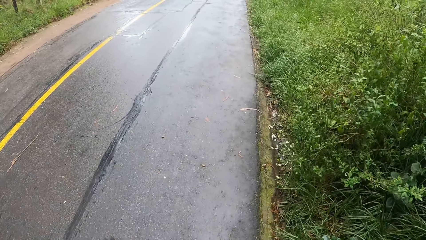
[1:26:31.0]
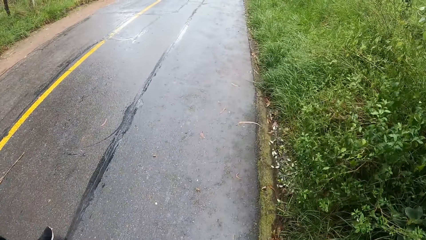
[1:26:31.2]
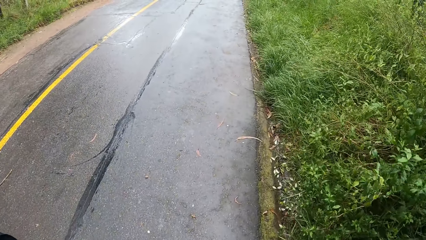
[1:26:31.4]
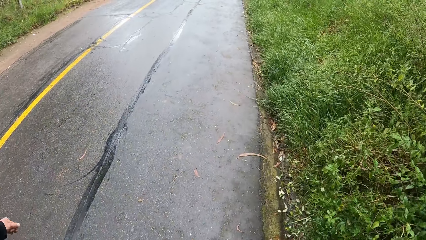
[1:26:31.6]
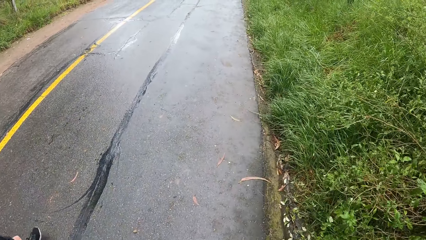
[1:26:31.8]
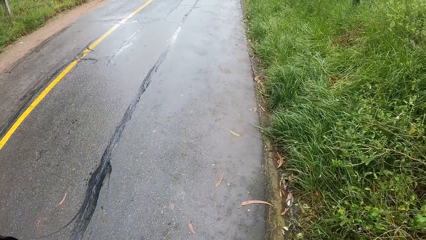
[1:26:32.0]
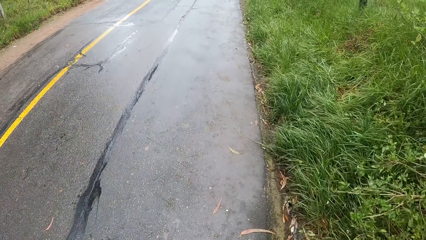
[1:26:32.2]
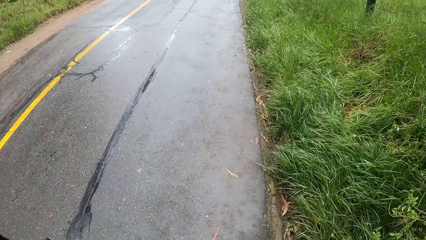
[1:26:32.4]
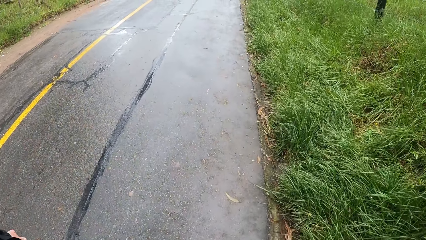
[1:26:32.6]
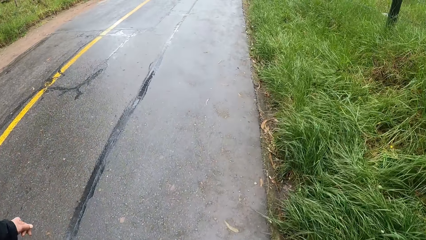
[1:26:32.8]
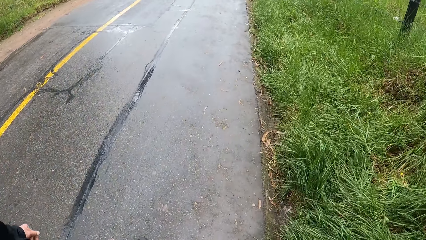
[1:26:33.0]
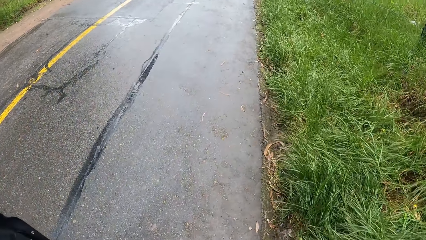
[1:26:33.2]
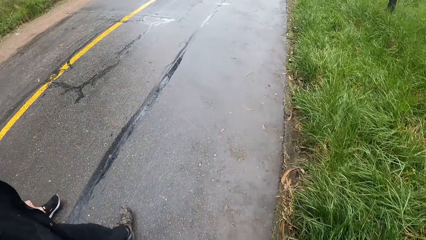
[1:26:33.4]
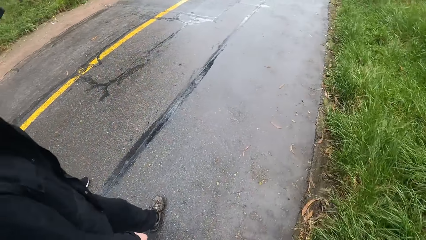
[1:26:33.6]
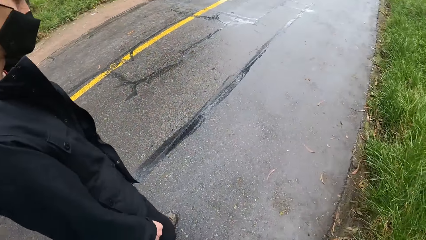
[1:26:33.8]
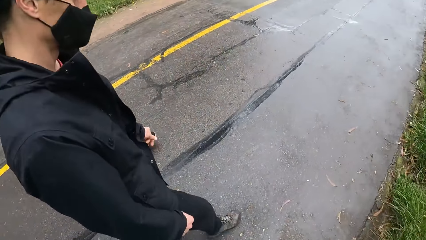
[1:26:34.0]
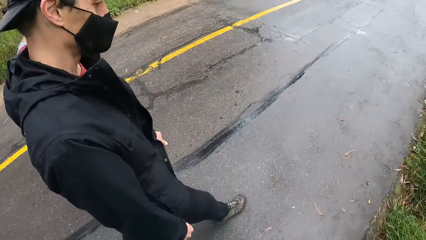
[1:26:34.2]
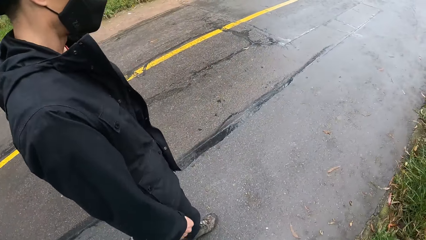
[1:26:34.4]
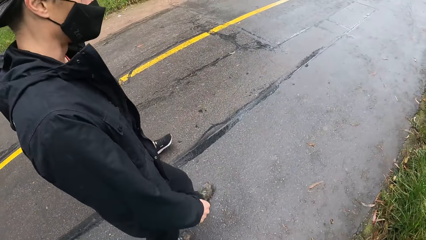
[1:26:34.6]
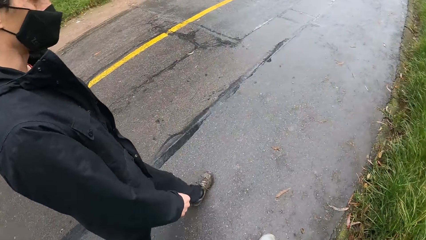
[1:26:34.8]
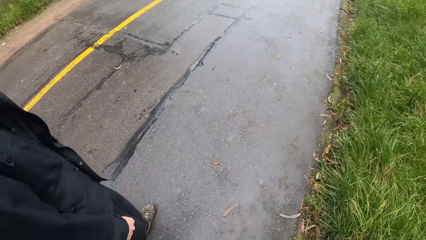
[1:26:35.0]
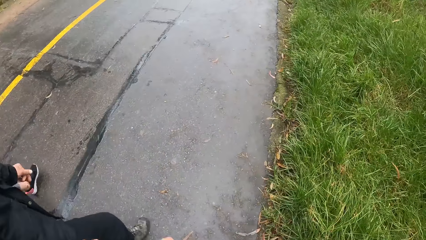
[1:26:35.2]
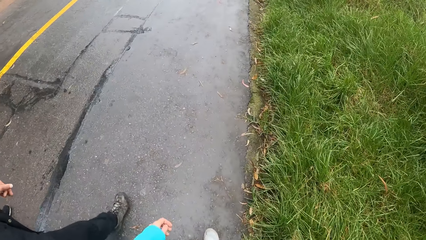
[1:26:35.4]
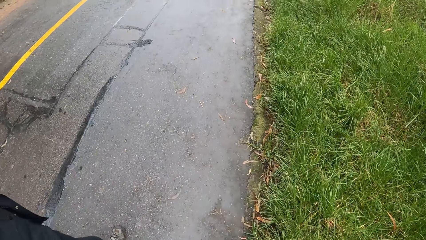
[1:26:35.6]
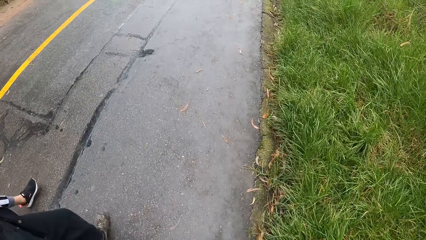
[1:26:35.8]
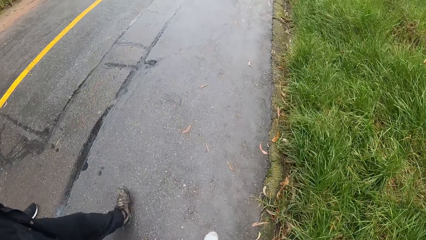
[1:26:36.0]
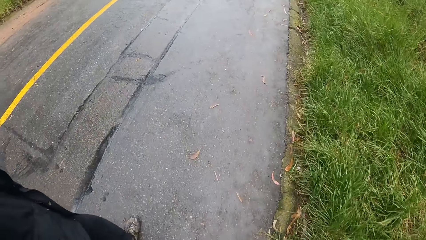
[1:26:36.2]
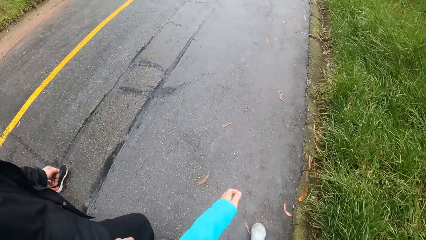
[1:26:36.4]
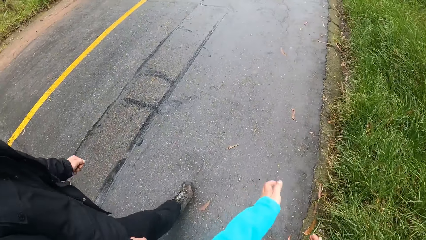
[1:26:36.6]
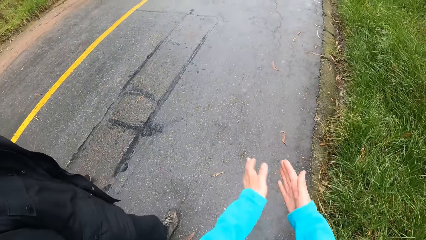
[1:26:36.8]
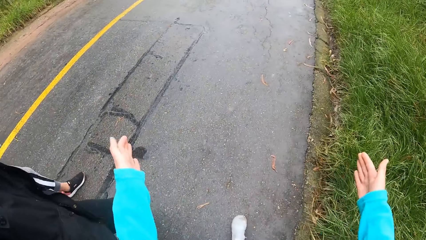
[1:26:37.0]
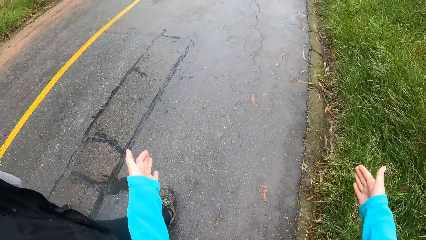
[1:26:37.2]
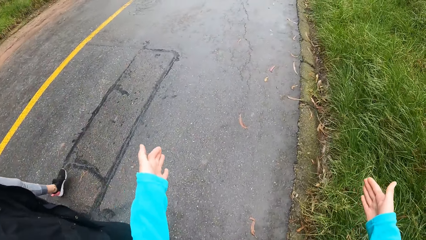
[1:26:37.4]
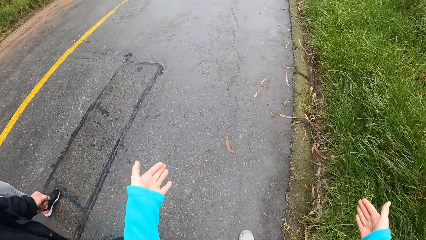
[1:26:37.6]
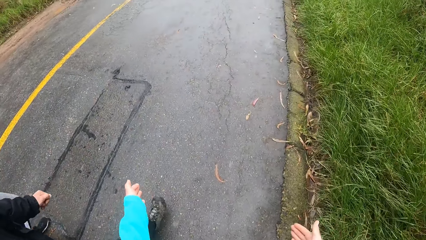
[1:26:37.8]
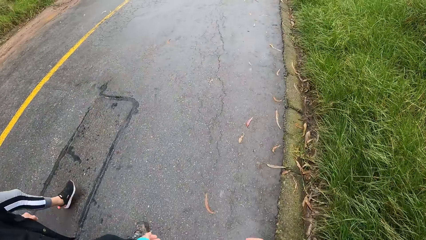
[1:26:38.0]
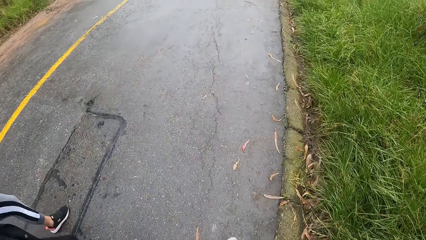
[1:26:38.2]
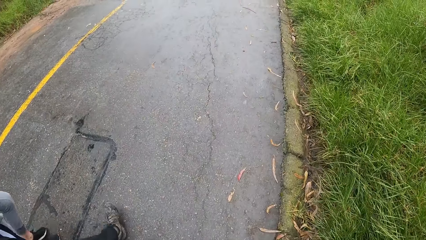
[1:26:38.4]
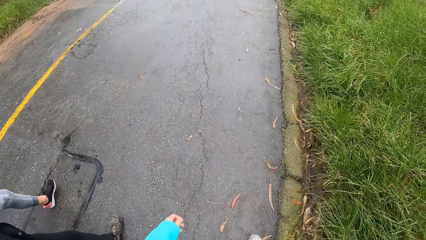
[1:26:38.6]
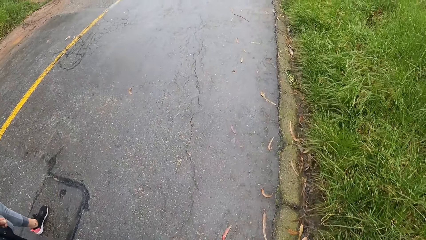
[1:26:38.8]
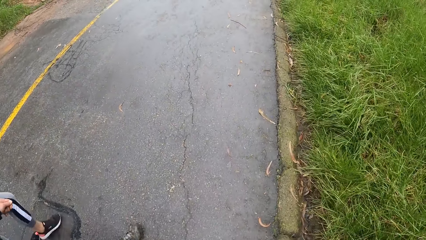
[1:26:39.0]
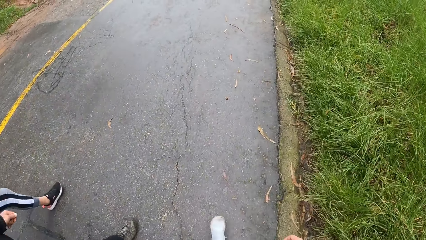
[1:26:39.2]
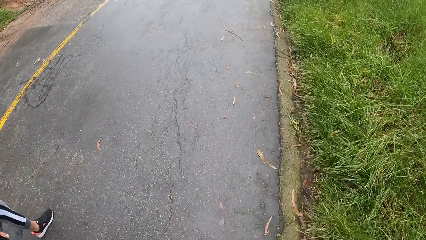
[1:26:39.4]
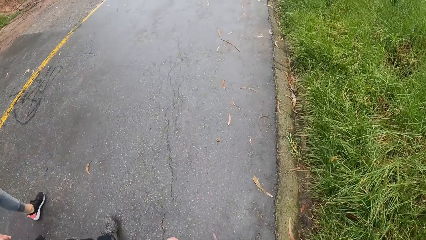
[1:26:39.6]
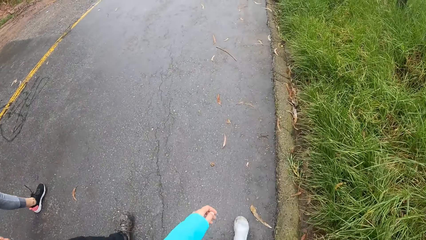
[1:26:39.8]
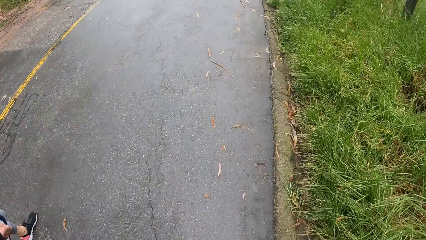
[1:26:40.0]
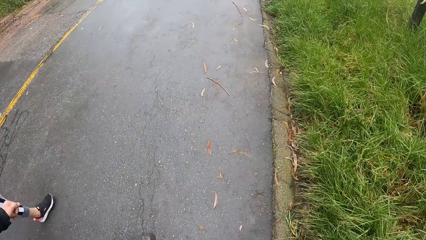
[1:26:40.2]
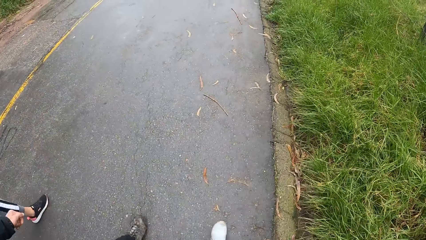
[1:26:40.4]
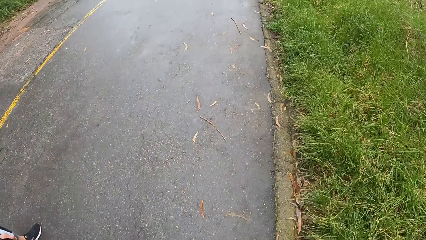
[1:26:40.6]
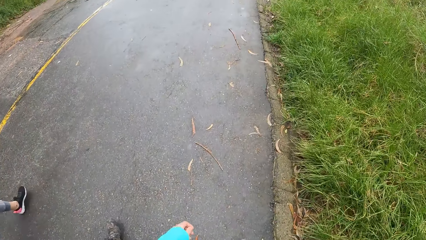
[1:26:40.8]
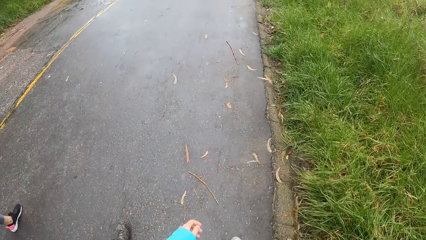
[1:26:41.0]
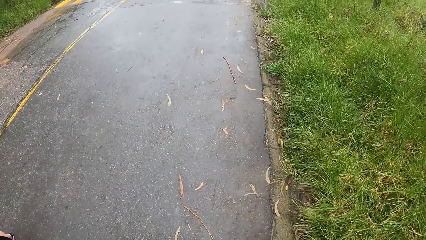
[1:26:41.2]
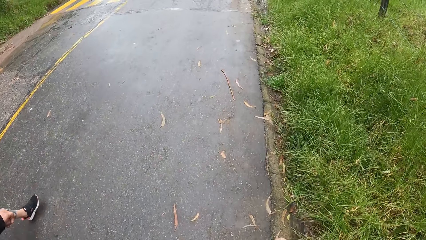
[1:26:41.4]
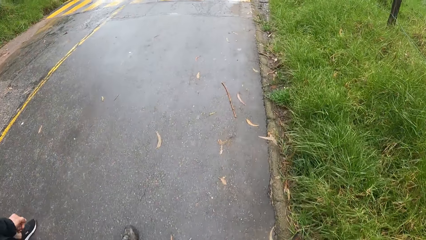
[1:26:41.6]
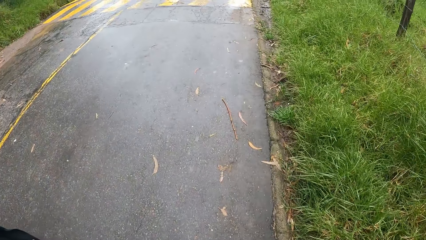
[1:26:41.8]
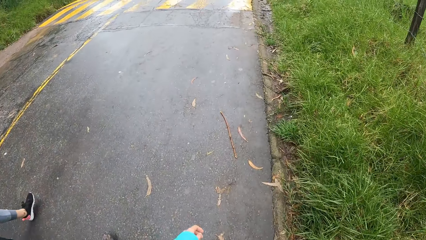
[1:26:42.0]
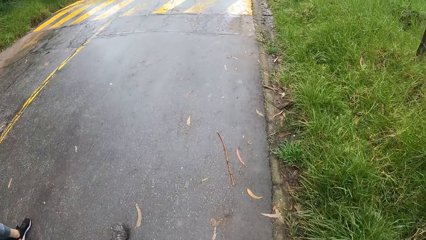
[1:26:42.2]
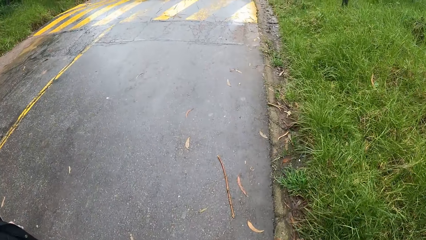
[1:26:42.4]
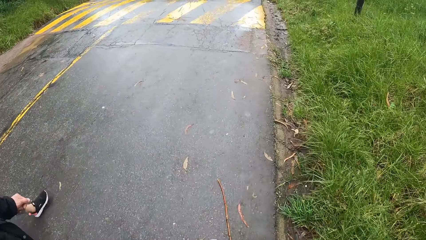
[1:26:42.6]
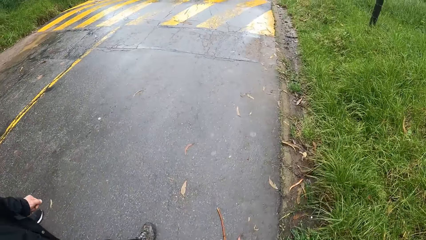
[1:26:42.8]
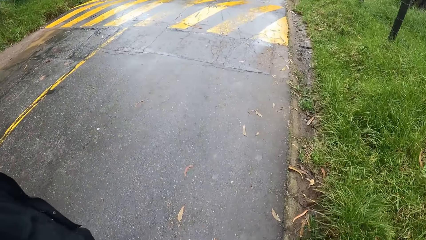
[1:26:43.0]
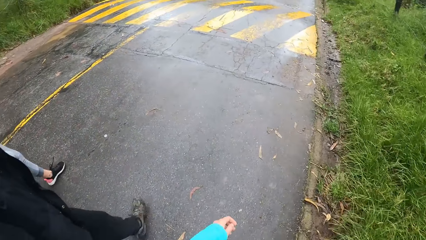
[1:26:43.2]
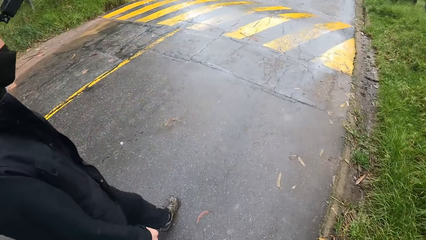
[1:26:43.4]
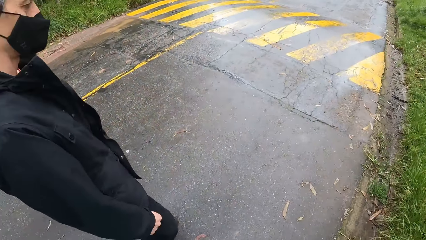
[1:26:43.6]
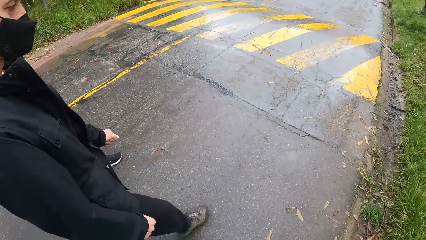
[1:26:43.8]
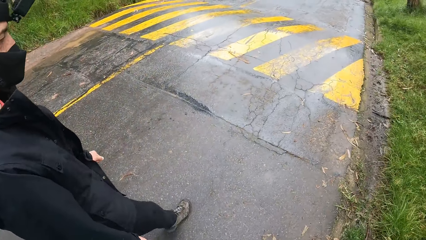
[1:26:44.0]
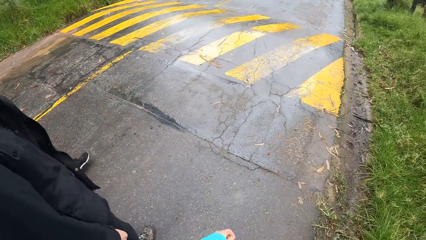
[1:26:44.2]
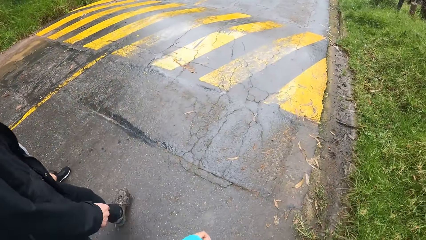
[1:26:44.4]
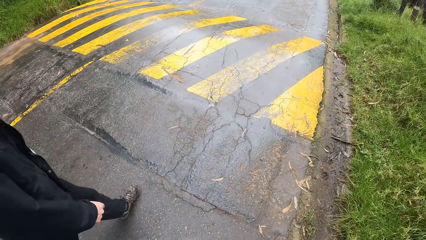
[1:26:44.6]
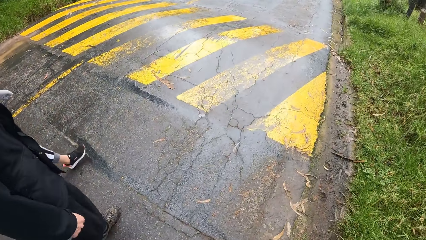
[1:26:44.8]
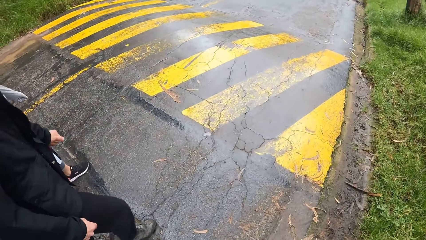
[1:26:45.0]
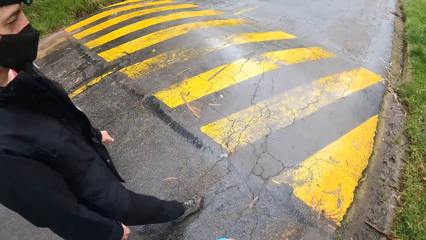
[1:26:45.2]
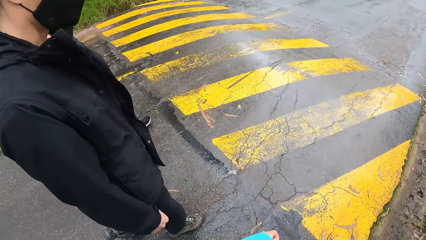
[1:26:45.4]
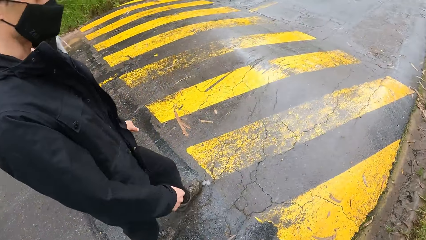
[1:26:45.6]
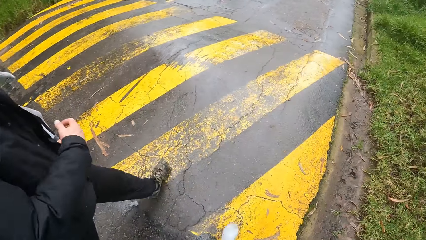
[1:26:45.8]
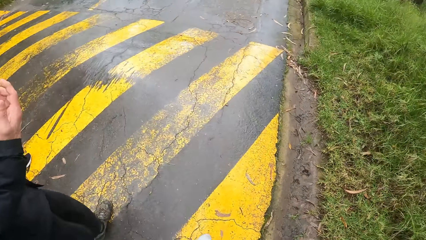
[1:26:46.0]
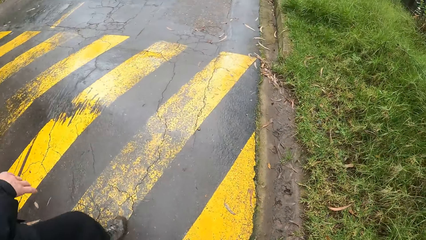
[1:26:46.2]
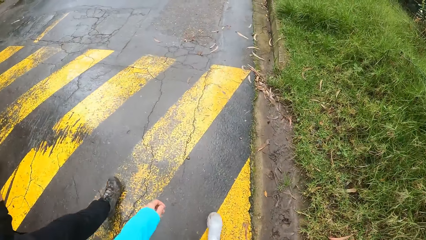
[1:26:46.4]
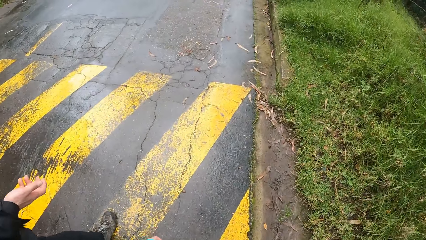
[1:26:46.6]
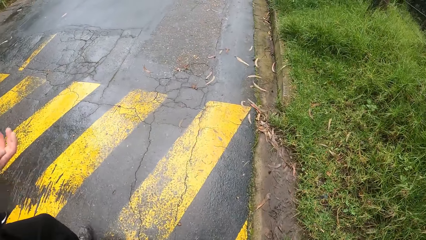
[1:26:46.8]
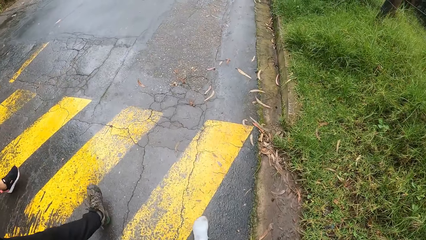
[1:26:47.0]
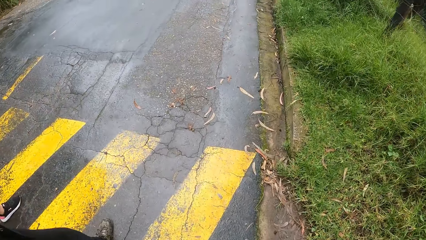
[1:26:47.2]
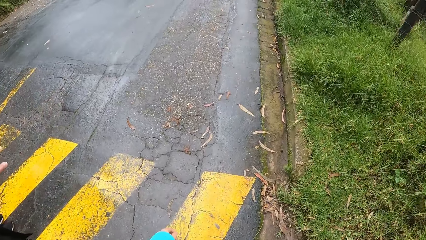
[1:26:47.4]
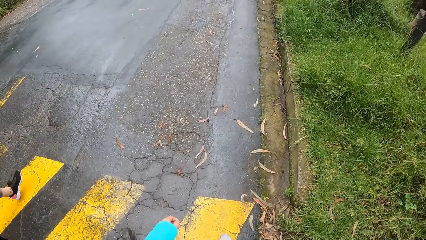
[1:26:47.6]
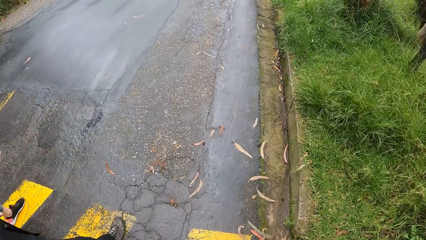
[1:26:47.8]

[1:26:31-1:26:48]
The camera wearer looks at a man. He looks down. He gestures with his left hand. He claps both hands. He looks at the man. He looks down.
